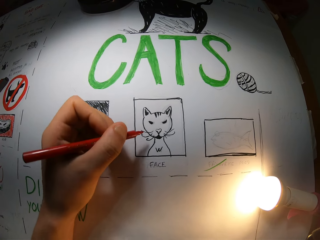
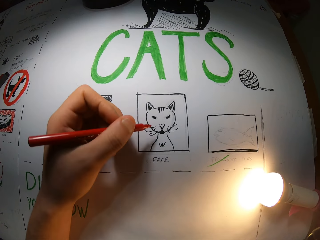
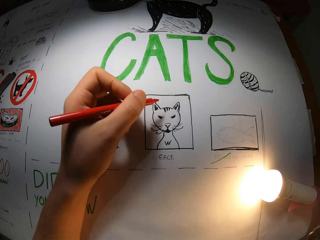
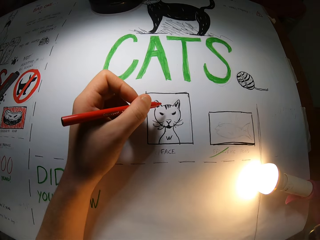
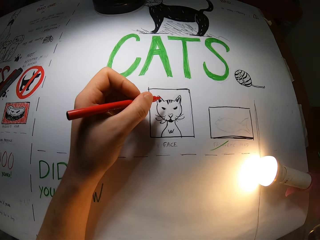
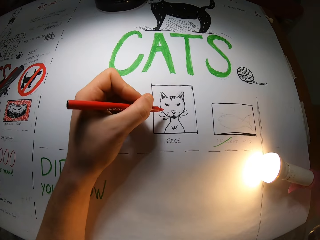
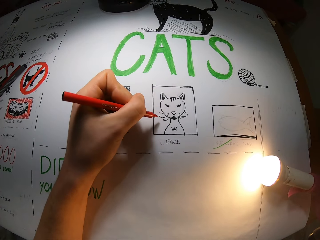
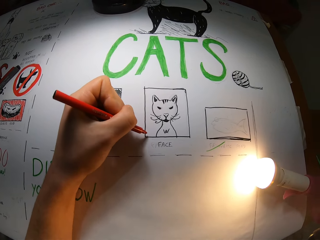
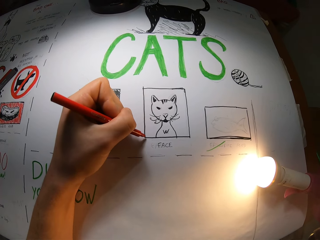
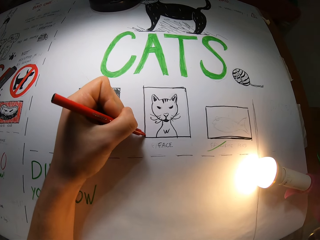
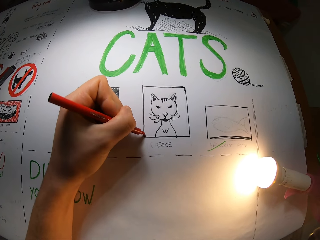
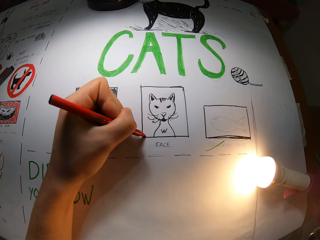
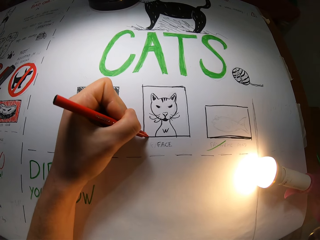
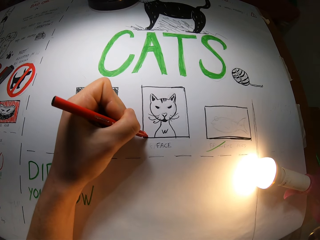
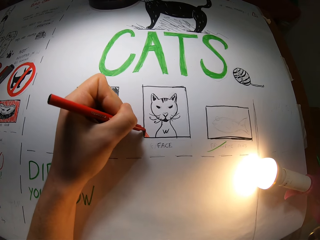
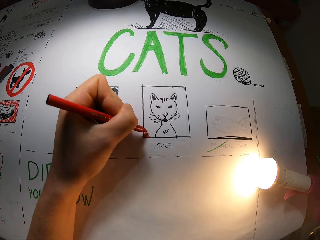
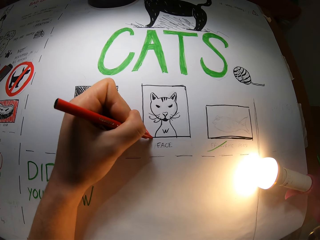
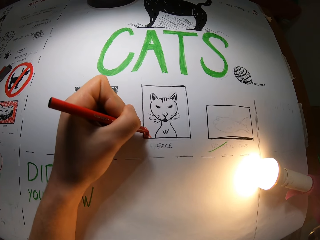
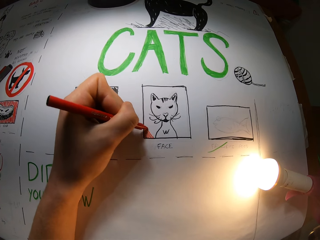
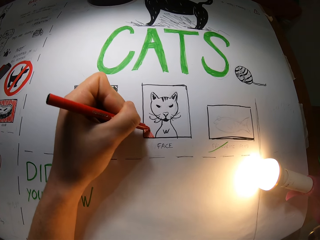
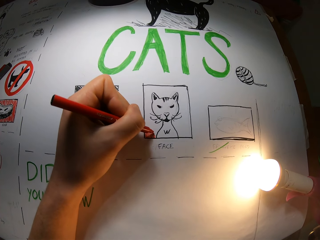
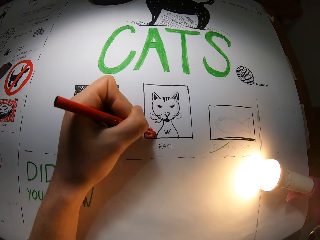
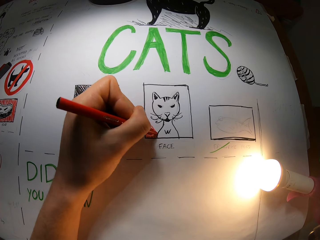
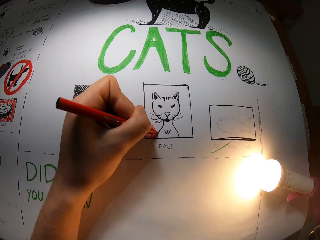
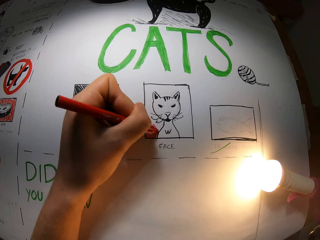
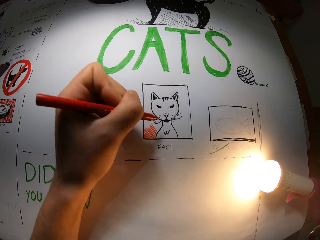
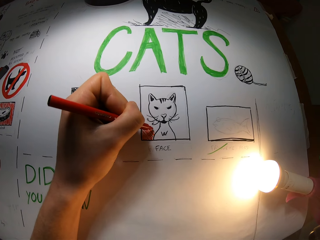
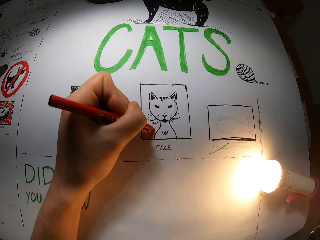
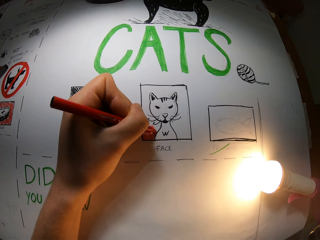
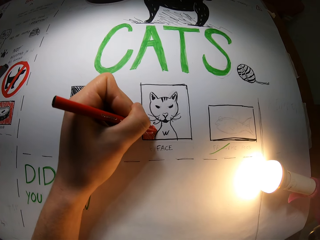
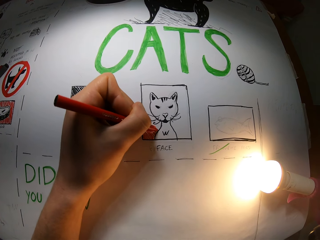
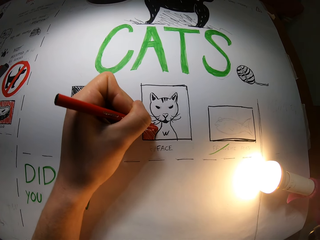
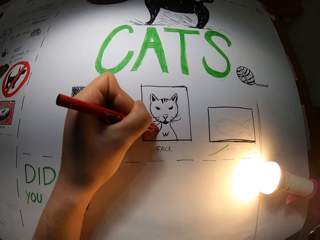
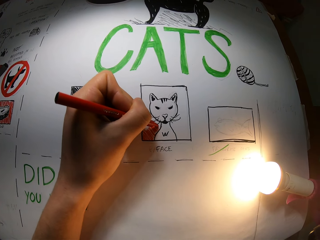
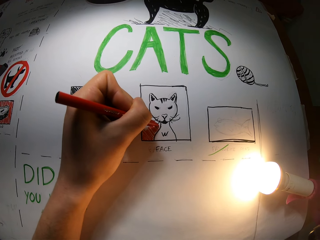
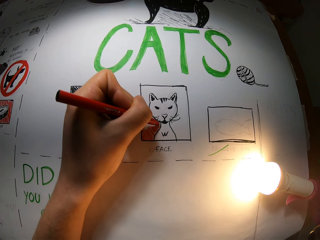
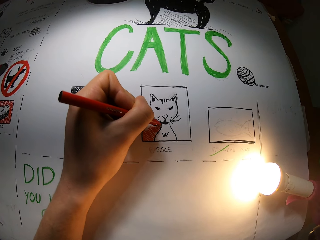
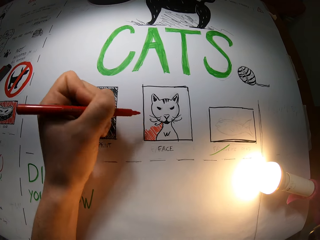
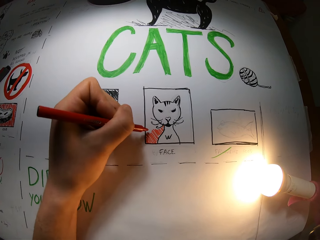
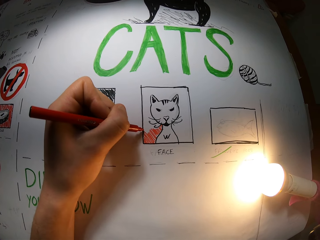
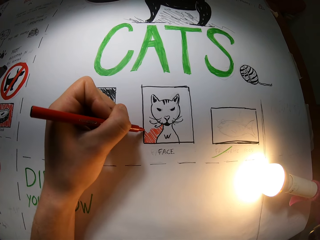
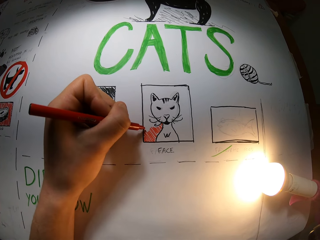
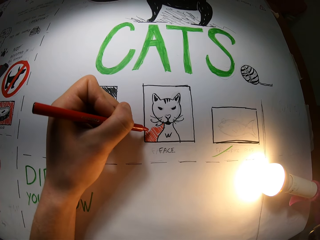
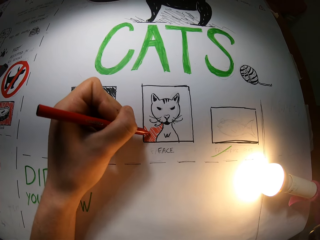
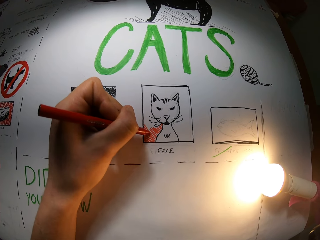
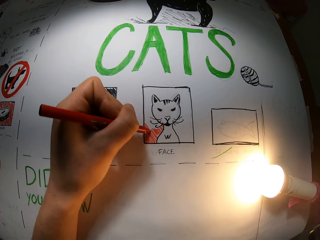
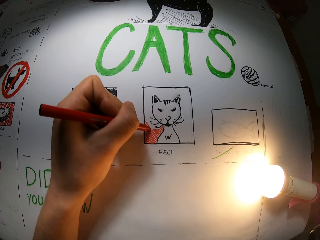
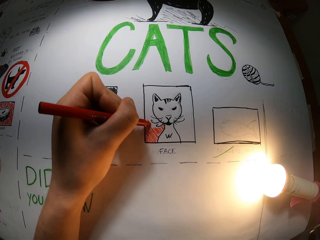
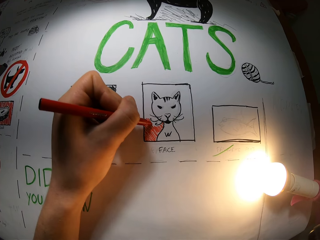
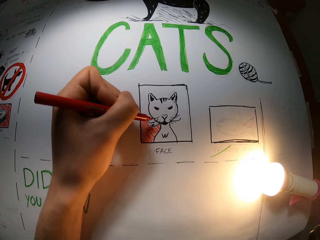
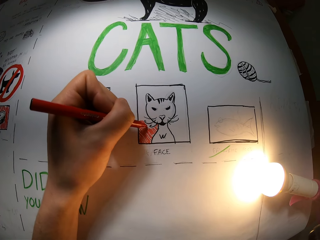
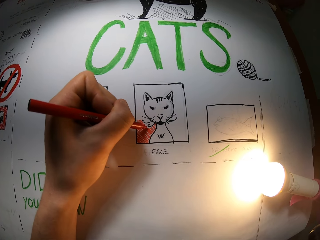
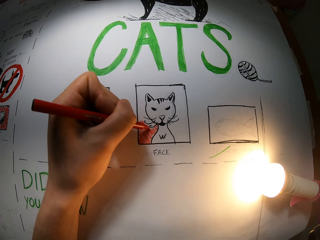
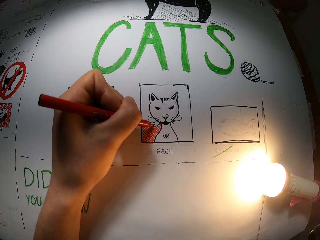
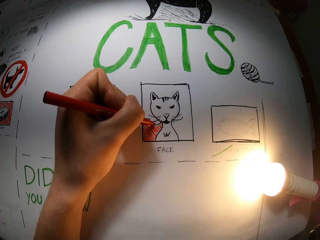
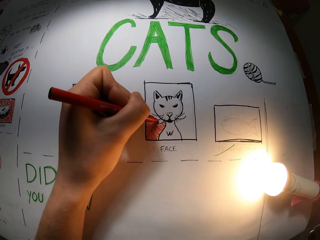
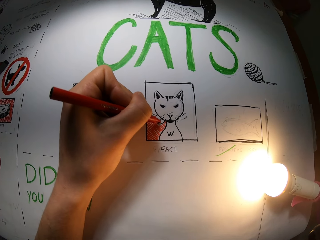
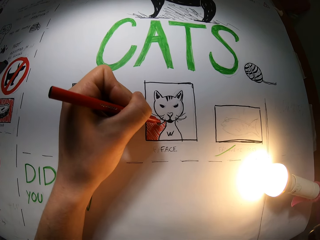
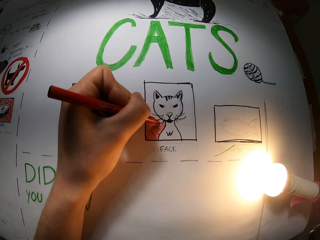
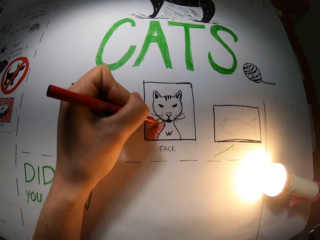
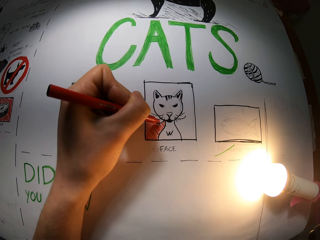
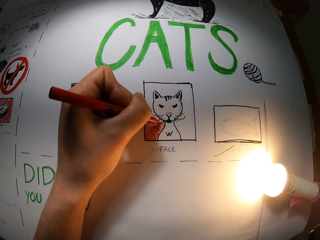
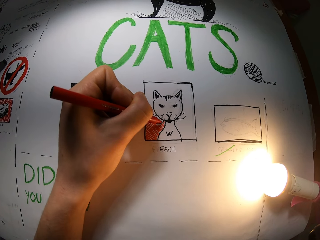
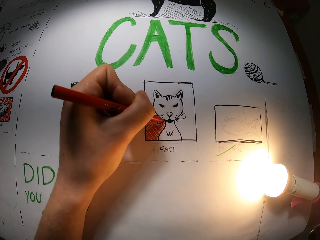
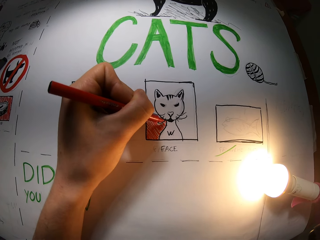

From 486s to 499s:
The camera wearer draws on the paper on the table with the orange pen in his left hand. He draws on the drawing paper. He colors the drawing. He colors the drawing again.

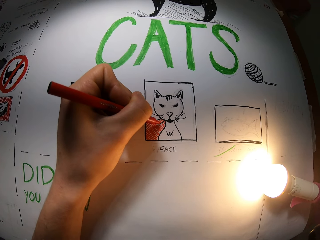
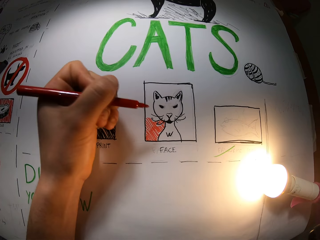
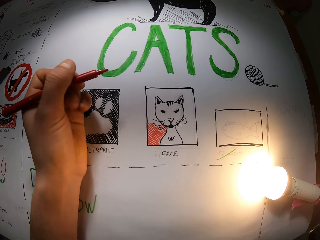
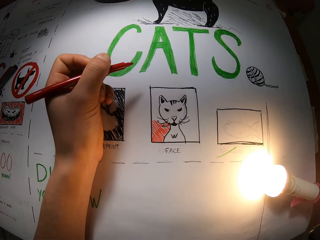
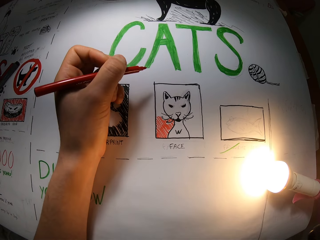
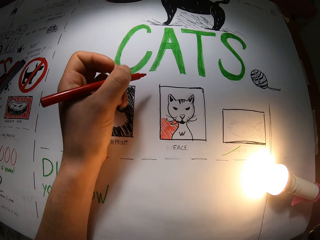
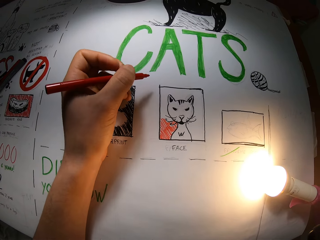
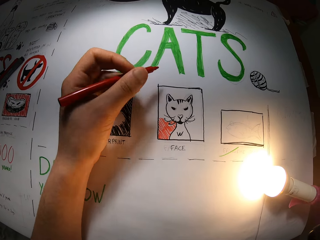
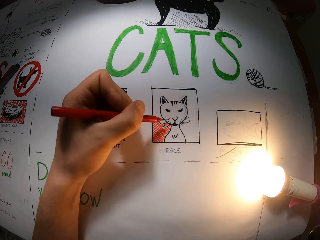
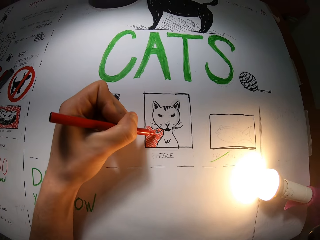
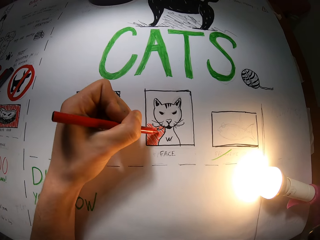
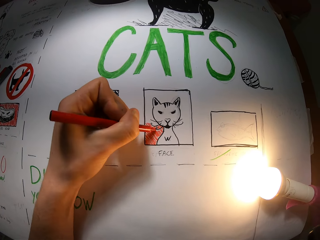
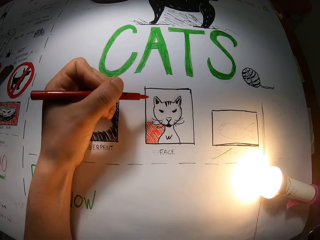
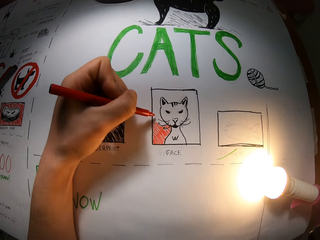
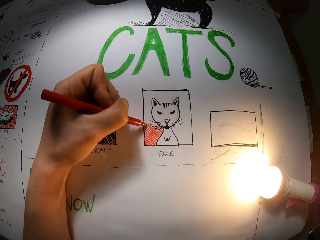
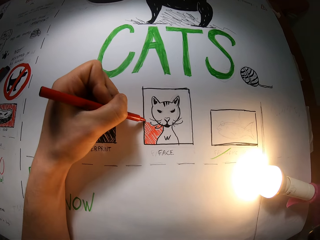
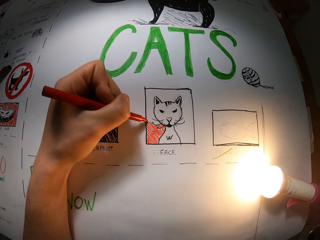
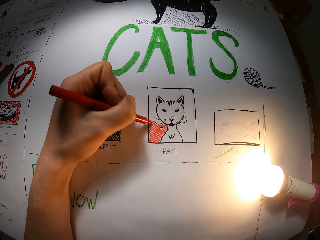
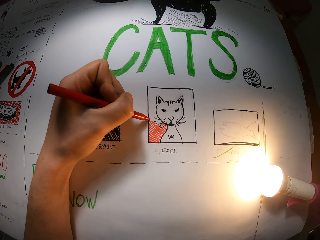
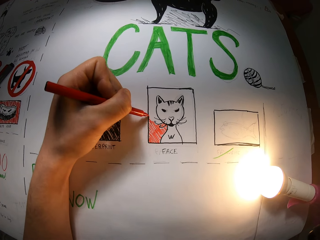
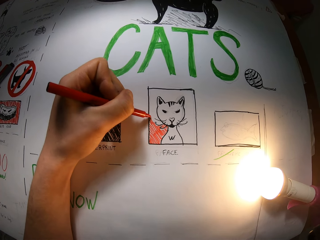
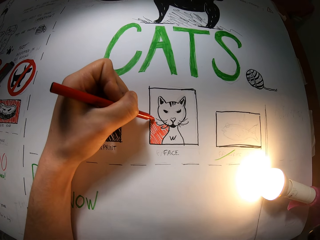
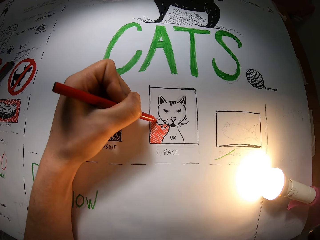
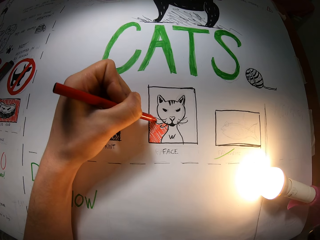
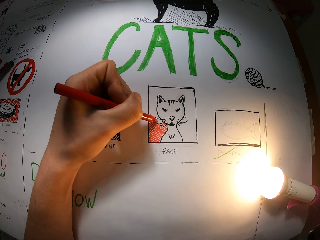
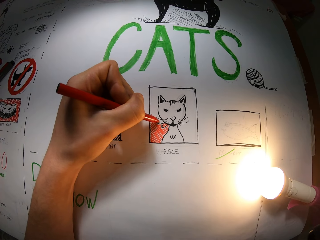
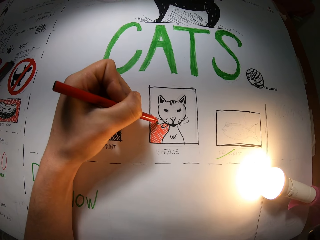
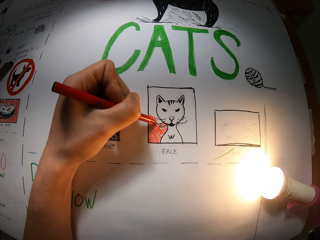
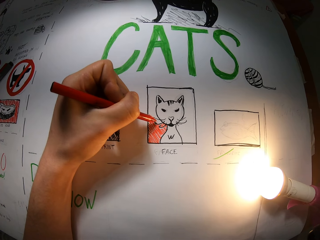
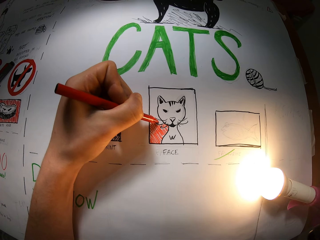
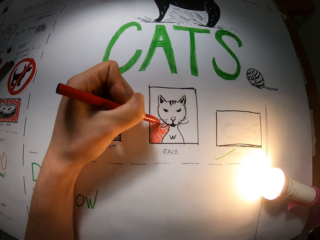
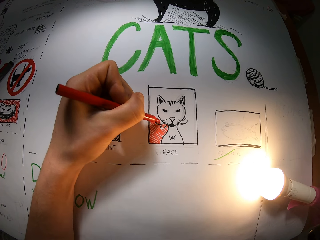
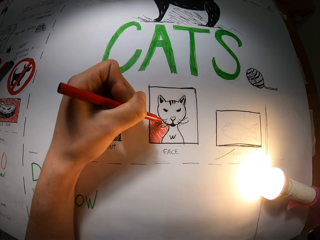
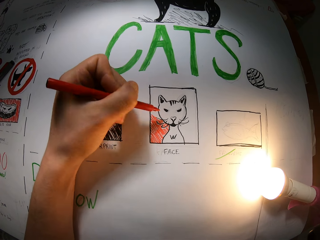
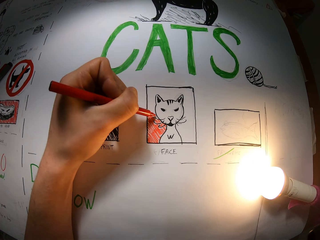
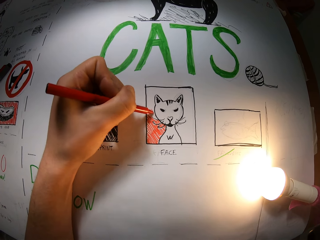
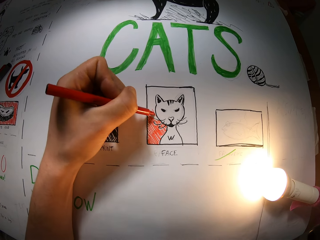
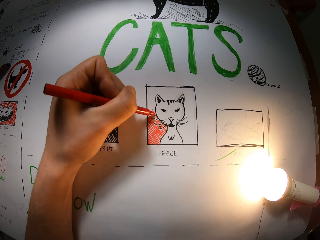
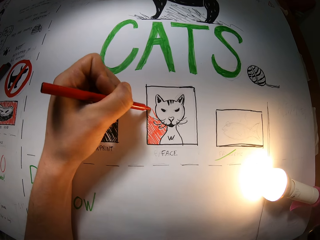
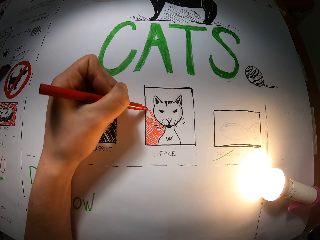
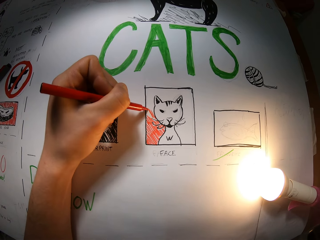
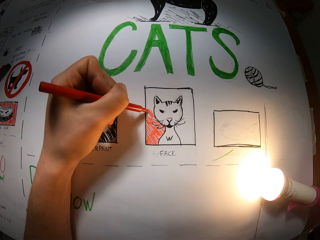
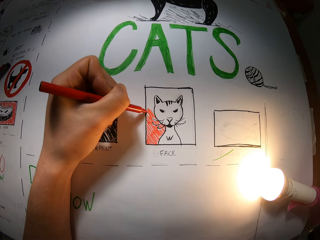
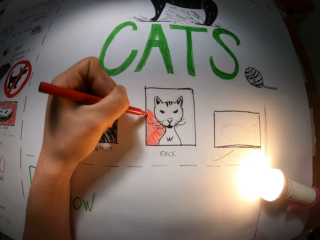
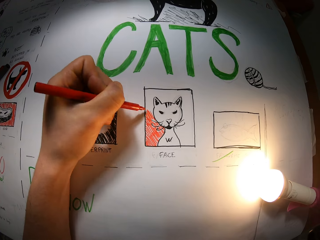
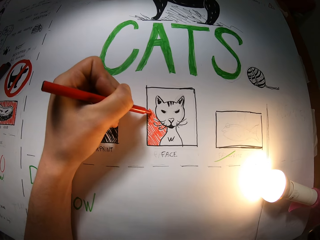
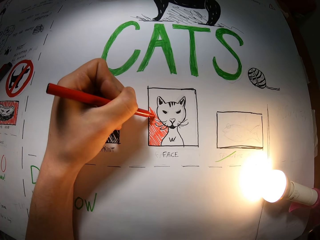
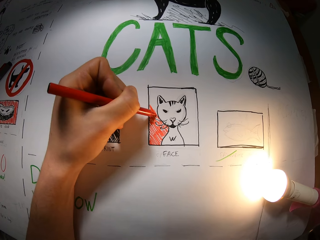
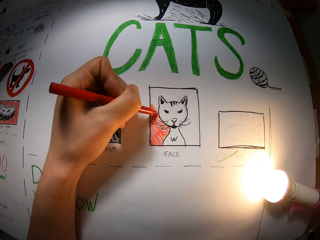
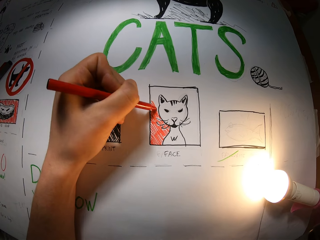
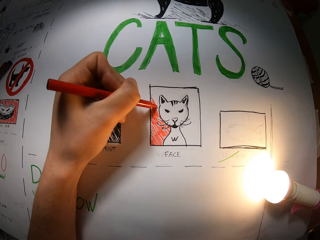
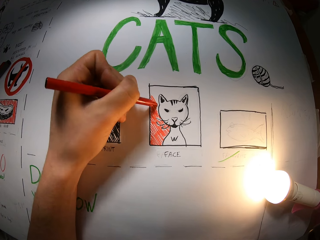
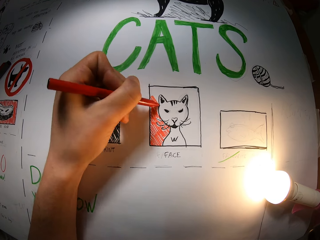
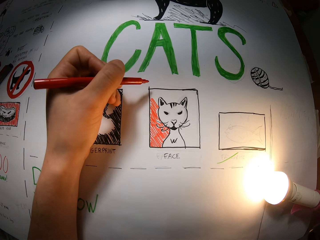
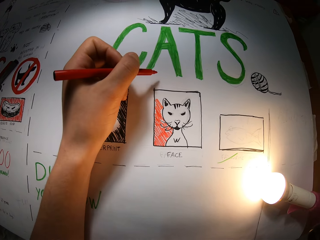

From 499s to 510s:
The camera wearer colors the drawing. They color the drawing repeatedly.
